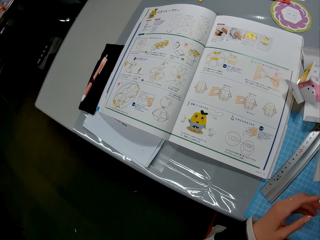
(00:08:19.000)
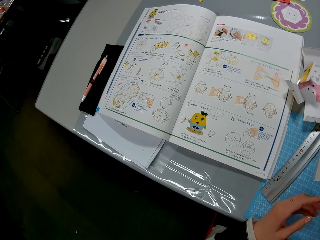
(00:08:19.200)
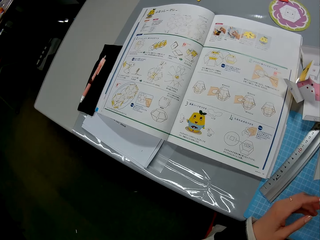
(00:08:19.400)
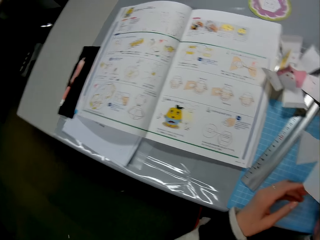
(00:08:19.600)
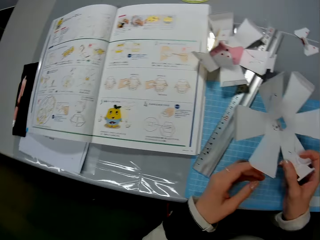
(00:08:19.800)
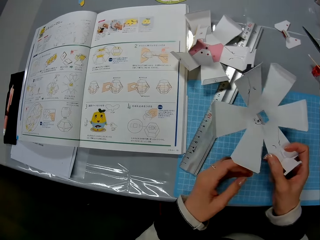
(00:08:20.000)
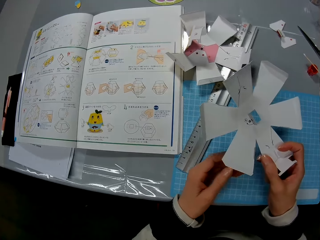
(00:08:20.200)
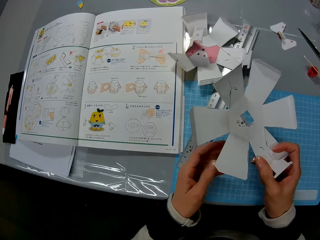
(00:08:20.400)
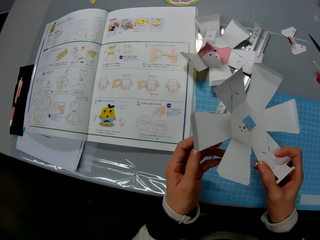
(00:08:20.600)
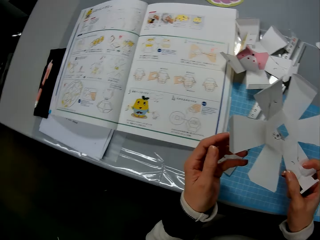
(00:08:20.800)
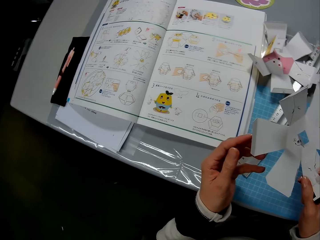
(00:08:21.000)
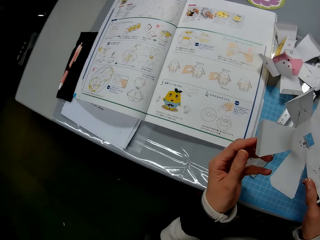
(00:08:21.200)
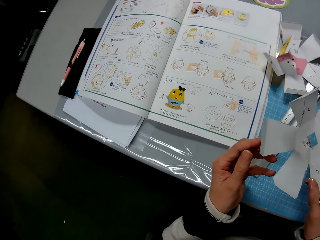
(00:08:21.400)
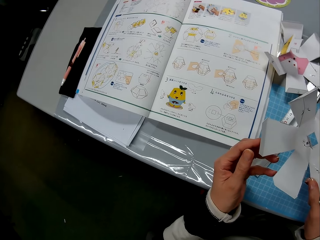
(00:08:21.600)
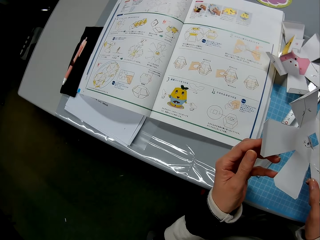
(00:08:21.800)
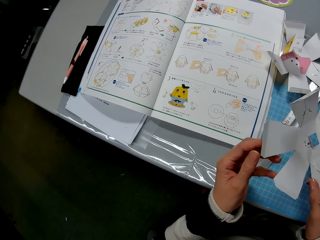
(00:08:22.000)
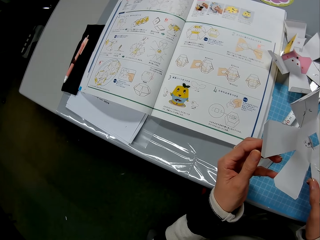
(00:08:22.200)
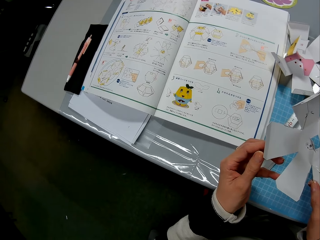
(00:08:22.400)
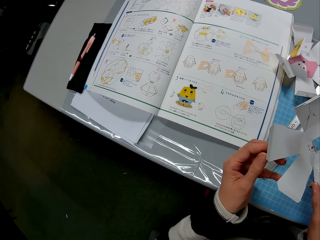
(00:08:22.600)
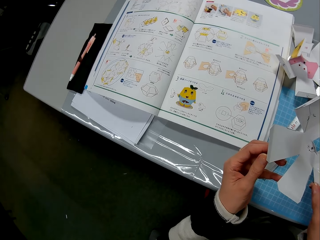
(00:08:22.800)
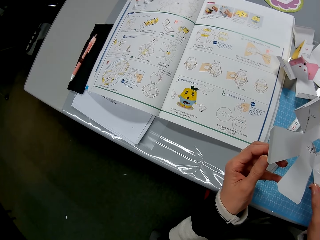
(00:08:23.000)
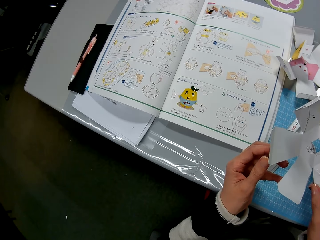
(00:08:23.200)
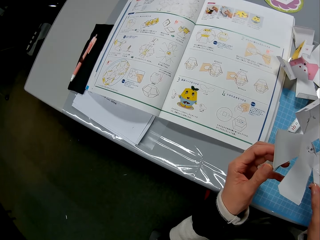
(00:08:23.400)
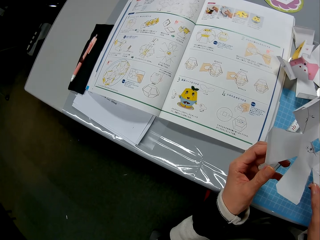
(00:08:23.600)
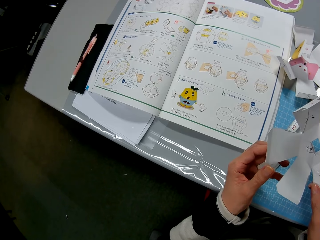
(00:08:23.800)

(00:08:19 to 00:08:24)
The camera wearer reads the book.

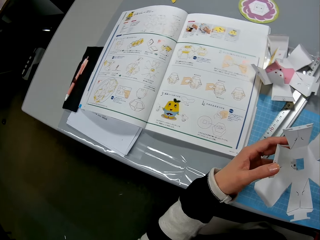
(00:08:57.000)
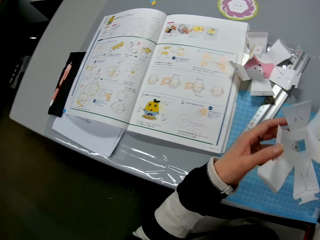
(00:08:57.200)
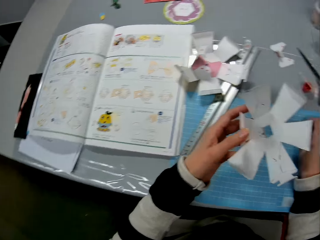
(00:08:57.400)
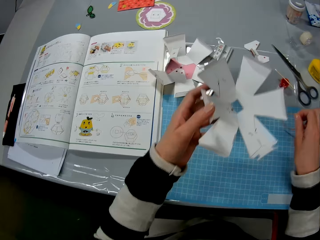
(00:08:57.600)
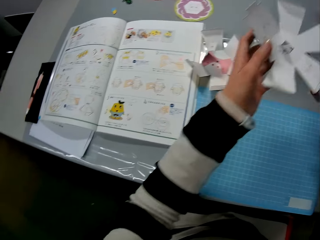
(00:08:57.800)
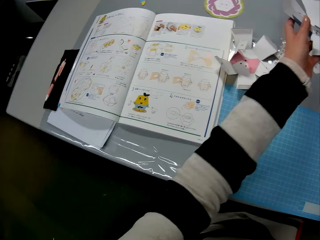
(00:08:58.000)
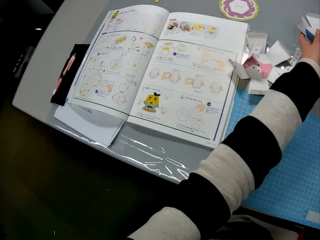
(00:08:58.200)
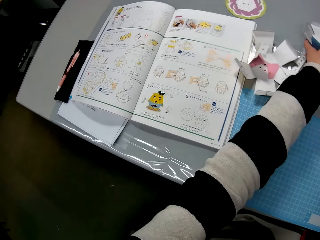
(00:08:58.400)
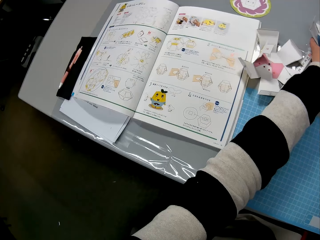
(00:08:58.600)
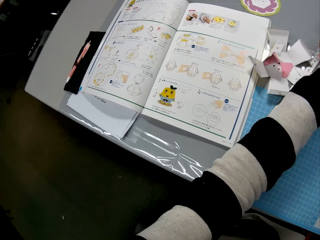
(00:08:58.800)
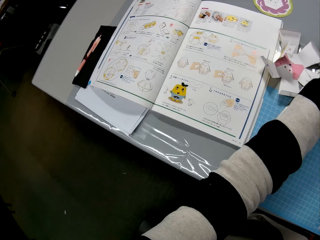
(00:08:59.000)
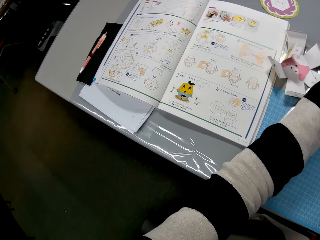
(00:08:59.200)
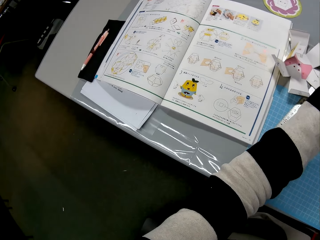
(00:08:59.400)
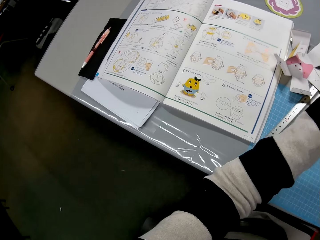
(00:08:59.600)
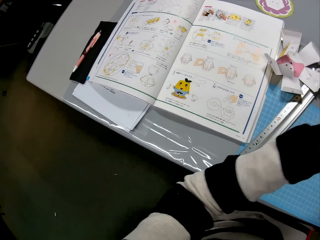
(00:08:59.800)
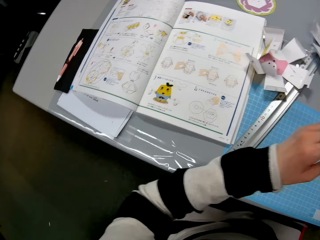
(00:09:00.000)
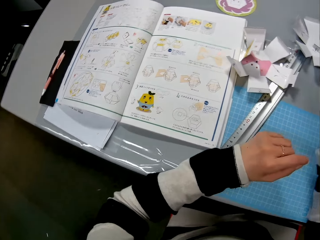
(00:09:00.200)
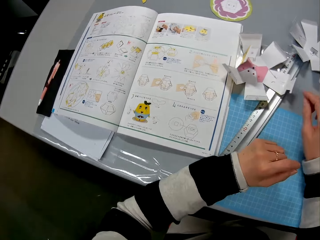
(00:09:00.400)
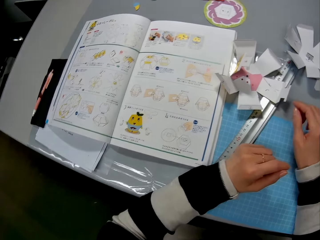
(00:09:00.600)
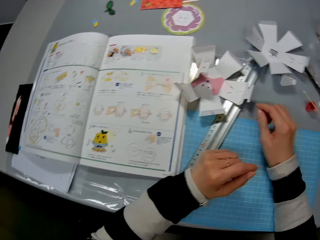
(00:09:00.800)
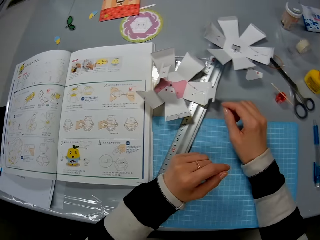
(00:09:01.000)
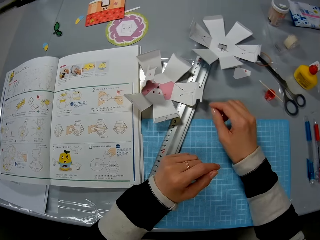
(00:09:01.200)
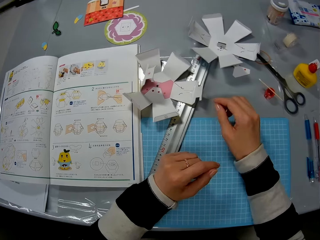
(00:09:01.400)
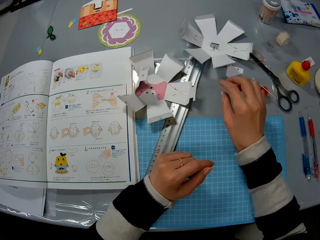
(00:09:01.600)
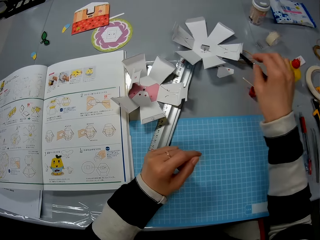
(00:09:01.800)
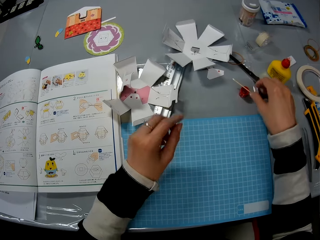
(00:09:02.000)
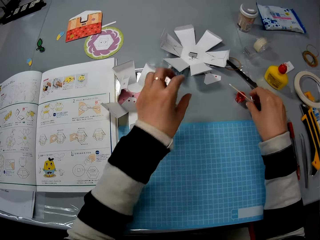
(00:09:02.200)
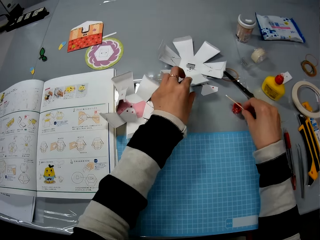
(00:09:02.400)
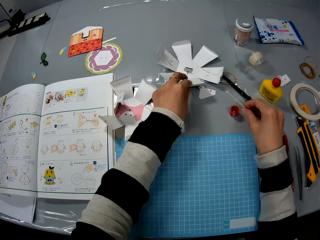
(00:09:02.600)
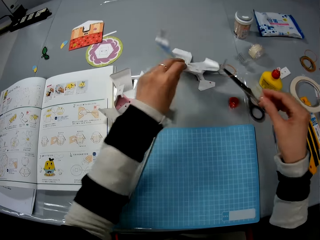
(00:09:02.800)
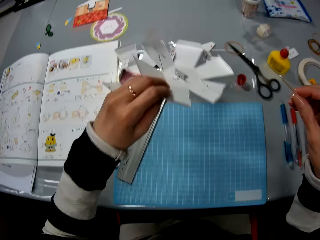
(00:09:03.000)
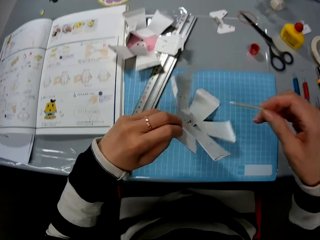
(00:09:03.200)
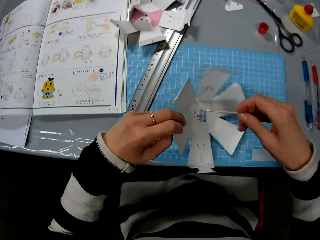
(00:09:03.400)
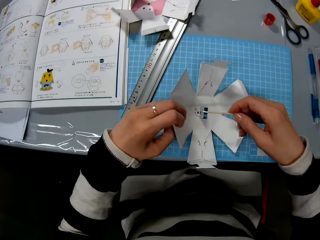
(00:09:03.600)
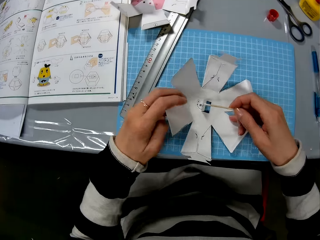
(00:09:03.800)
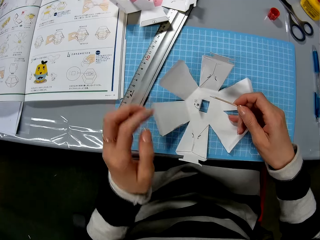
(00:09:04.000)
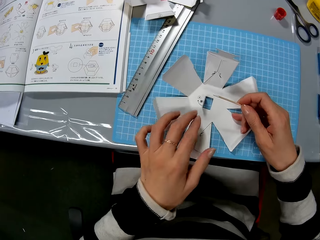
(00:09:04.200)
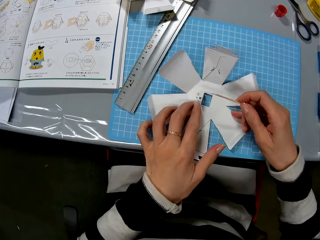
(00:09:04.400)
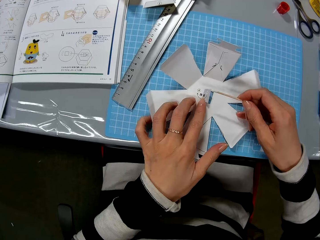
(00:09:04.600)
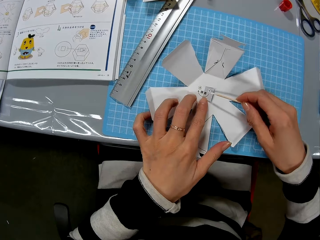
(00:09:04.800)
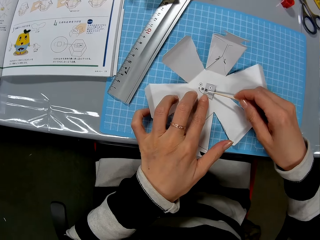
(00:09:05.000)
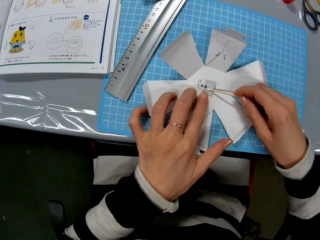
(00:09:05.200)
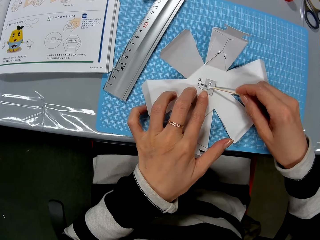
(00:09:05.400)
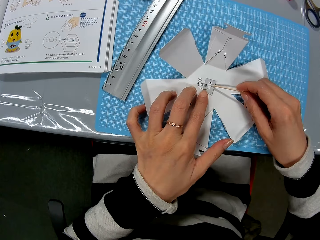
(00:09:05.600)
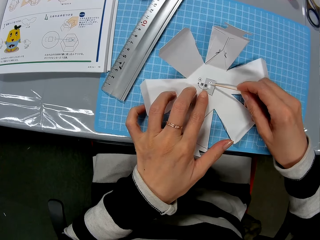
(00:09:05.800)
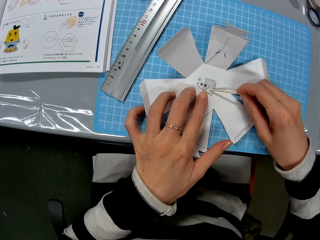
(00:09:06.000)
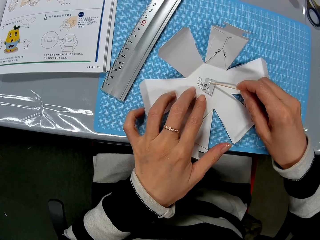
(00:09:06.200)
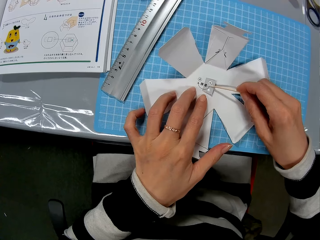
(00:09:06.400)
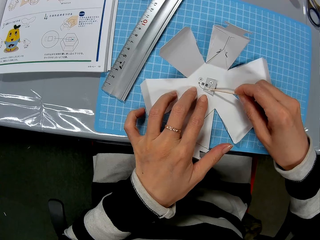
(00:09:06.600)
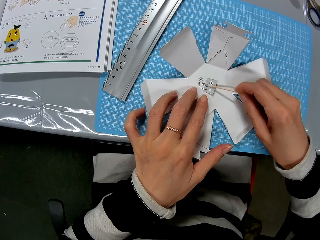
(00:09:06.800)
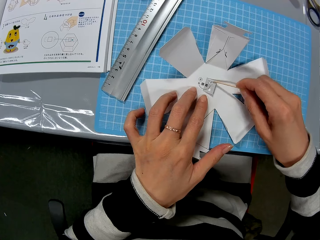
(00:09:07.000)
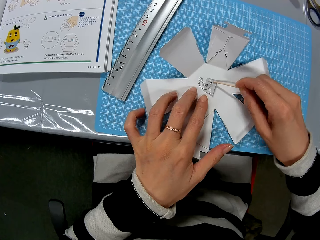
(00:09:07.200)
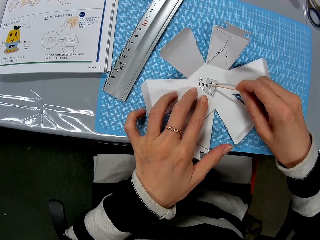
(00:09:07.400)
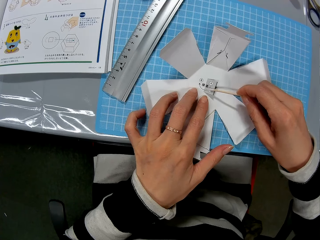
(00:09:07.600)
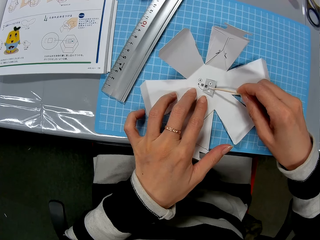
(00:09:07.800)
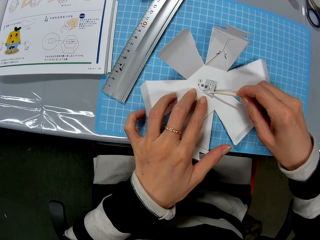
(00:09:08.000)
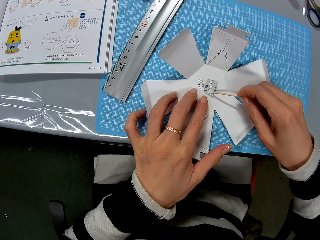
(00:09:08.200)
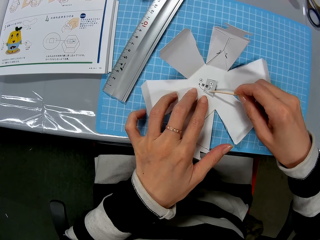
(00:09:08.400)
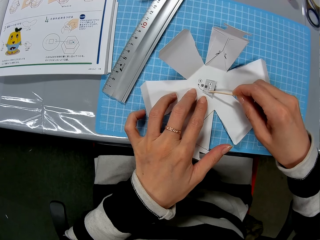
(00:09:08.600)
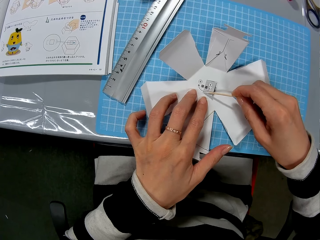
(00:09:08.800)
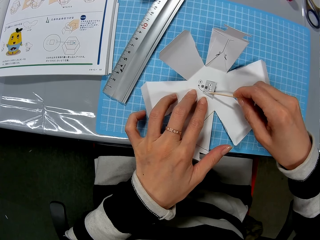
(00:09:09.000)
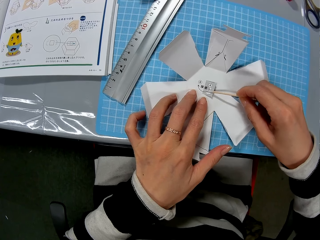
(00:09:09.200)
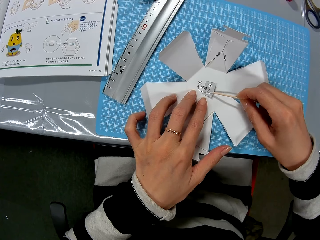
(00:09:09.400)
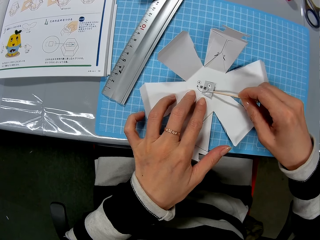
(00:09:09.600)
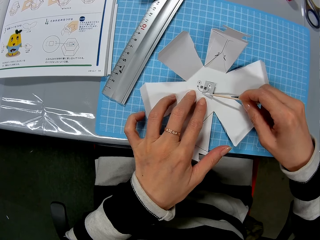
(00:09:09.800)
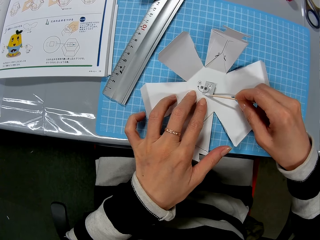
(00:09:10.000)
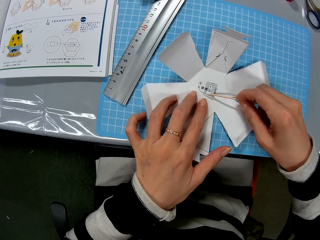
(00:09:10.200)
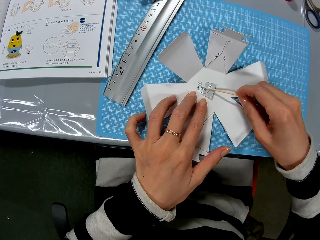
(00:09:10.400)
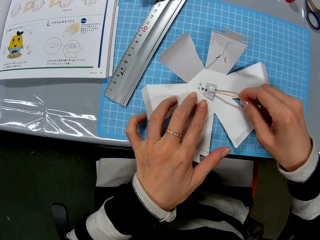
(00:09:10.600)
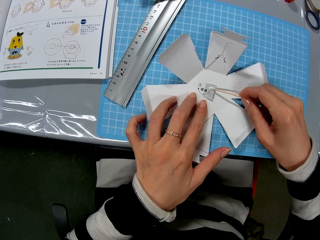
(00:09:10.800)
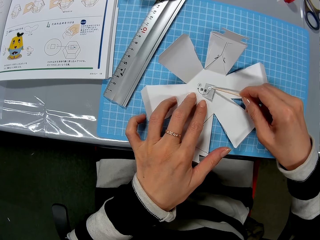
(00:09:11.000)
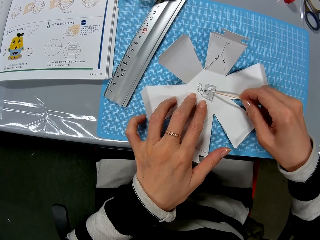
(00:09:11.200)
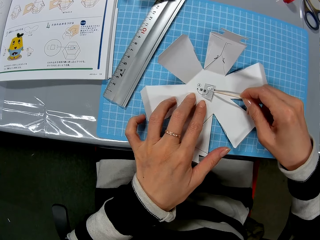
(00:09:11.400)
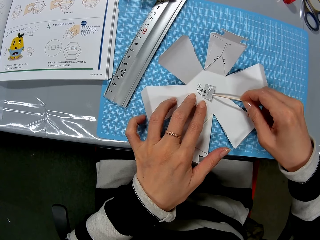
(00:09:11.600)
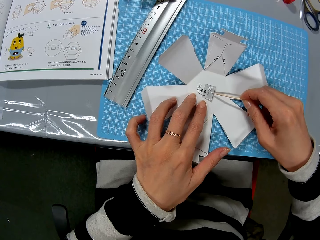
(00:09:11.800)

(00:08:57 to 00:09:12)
The camera wearer puts the decoration on the table. She reads the book. She lifts her hands. She picks up the wood craft stick and picks up the decoration. She puts the decoration on the cutting mat. She holds the wood craft stick. She applies the super glue. She uses the stick to spread glue on the paper.

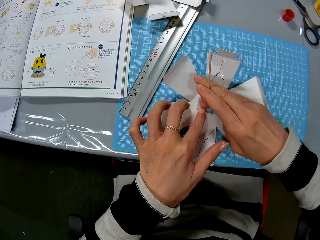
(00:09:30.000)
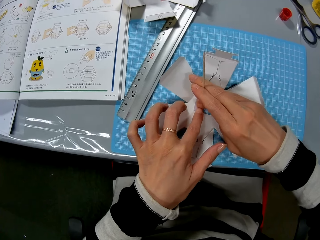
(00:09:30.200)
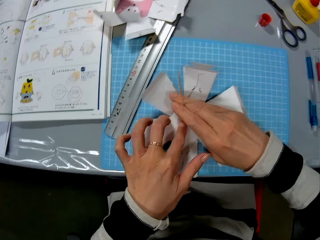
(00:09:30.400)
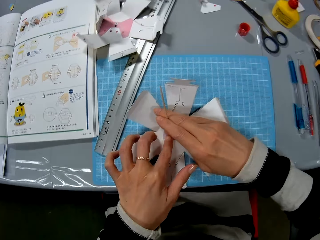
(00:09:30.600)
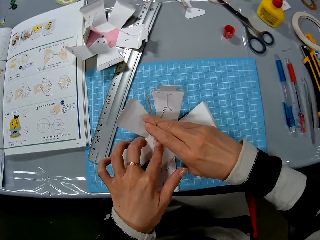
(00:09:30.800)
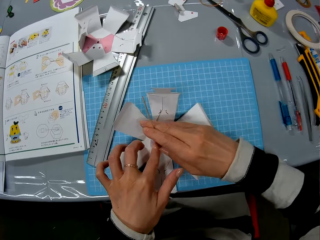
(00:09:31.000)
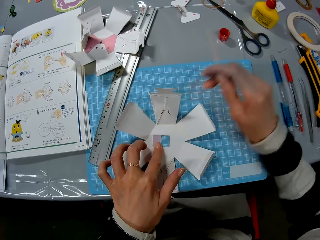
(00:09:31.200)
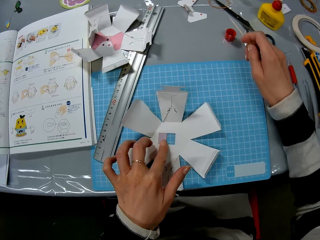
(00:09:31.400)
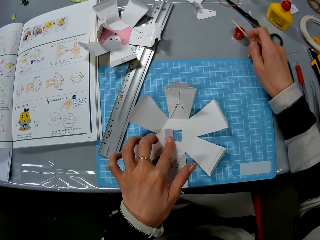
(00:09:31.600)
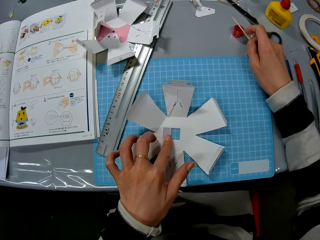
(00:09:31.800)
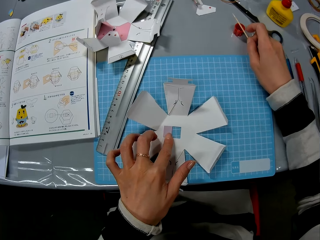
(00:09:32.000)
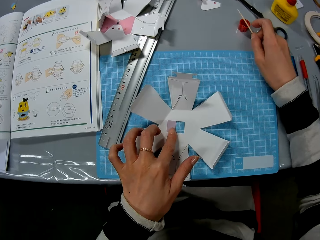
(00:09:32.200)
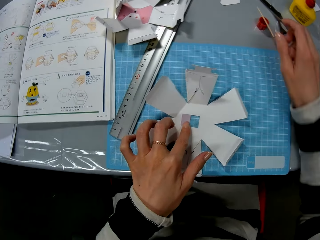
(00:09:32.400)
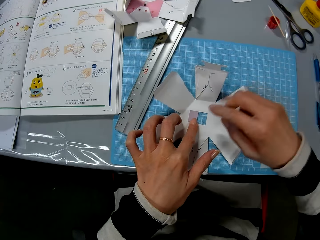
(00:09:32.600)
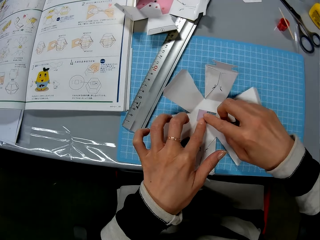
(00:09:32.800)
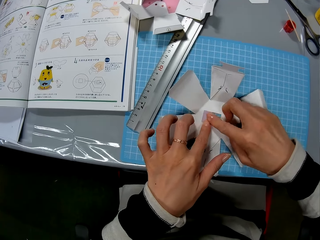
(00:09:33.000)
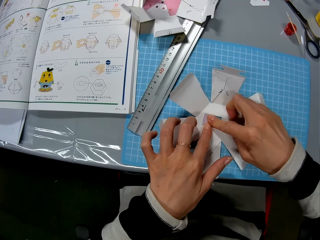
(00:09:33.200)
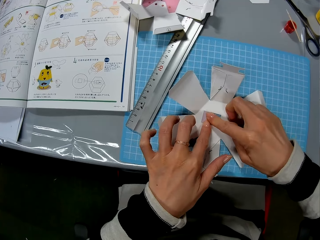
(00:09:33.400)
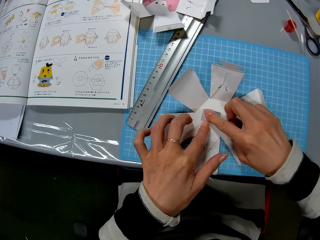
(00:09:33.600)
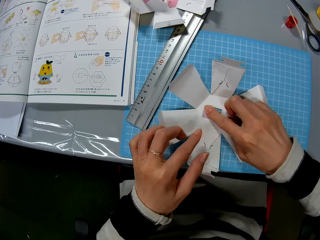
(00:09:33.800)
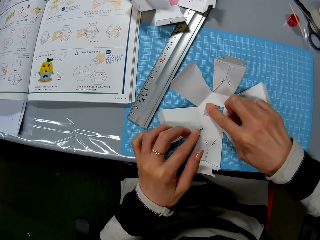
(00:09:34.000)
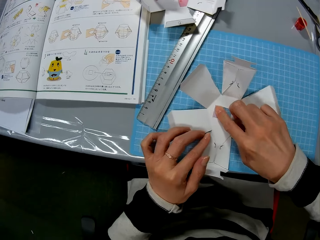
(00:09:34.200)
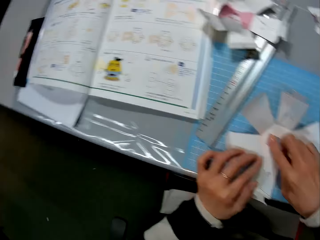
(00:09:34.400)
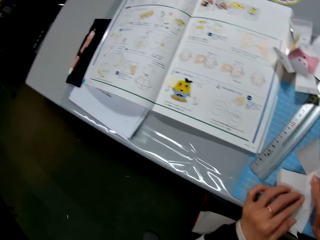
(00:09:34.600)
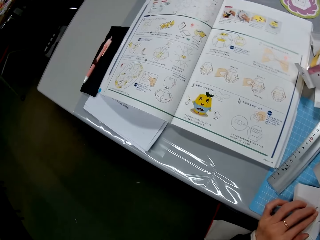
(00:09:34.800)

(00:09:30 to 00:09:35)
The camera wearer puts the stick on a bottle top. They touch the paper craft. They press down the carton craft.
